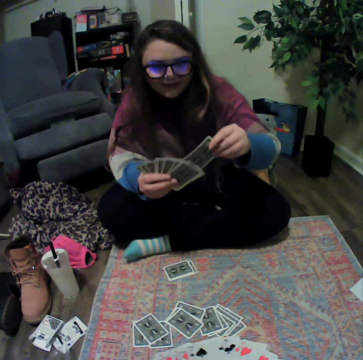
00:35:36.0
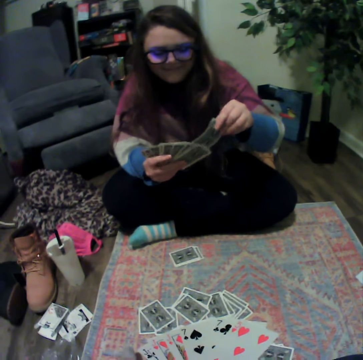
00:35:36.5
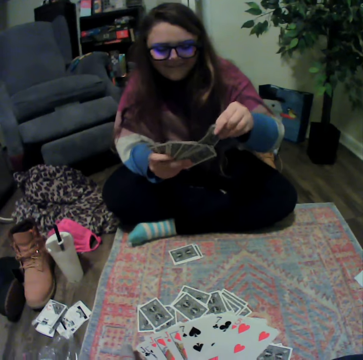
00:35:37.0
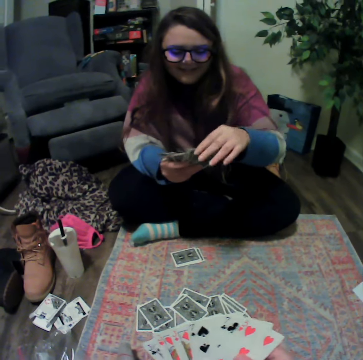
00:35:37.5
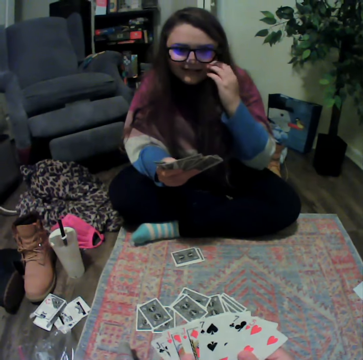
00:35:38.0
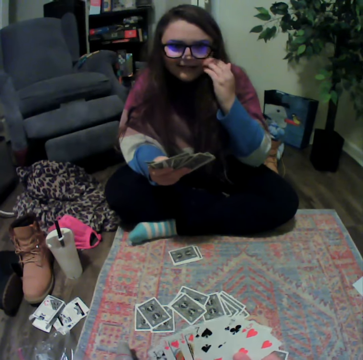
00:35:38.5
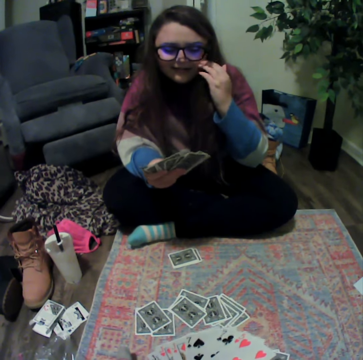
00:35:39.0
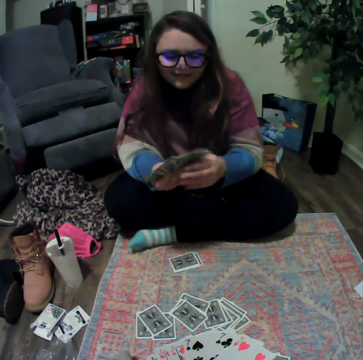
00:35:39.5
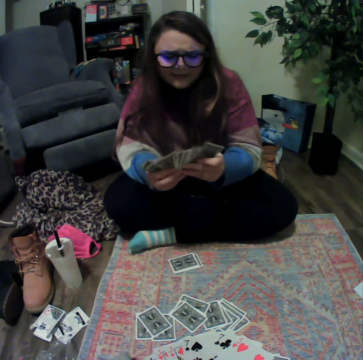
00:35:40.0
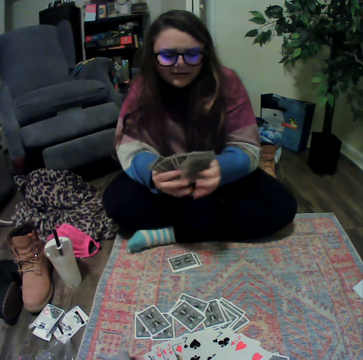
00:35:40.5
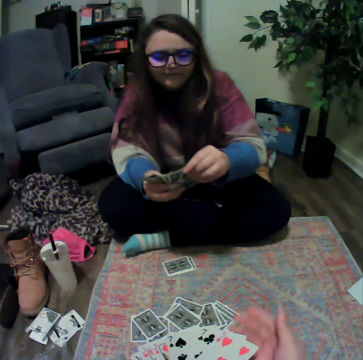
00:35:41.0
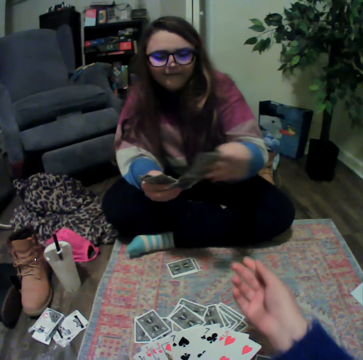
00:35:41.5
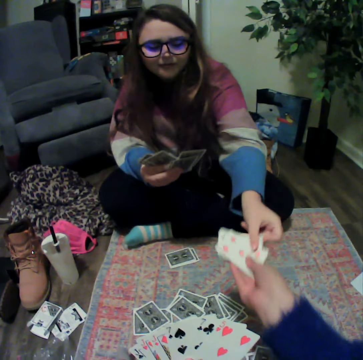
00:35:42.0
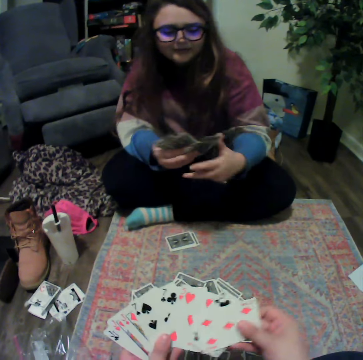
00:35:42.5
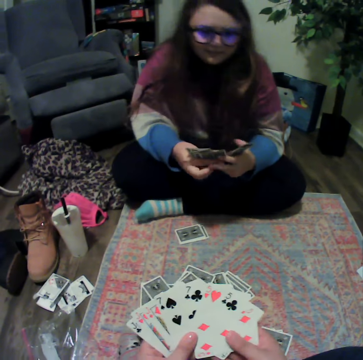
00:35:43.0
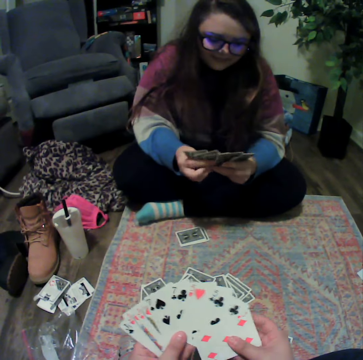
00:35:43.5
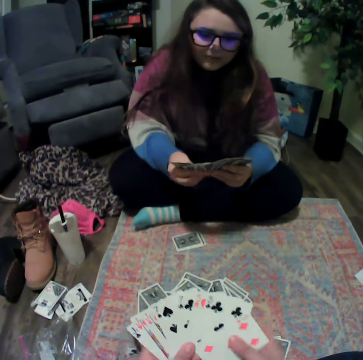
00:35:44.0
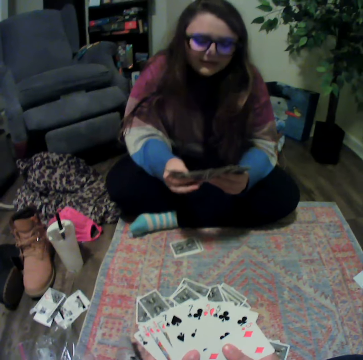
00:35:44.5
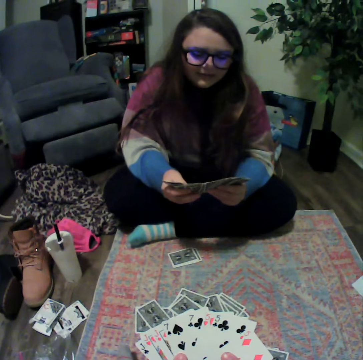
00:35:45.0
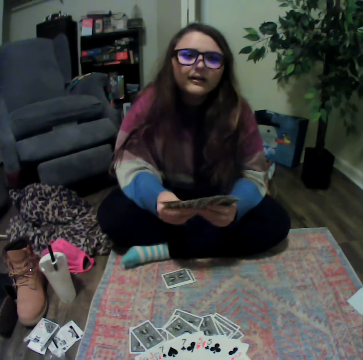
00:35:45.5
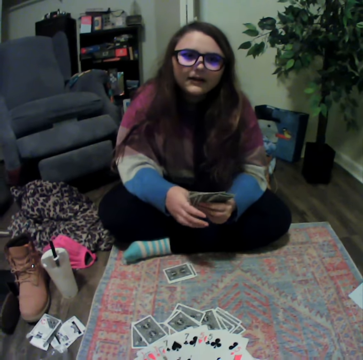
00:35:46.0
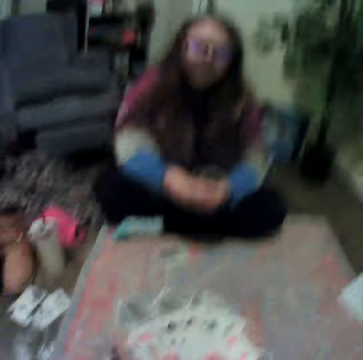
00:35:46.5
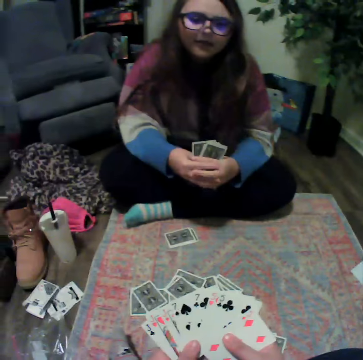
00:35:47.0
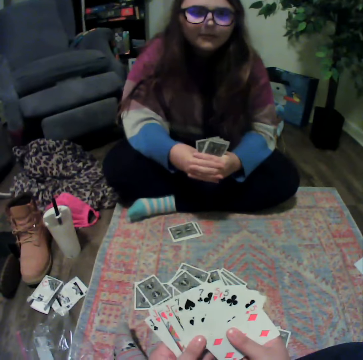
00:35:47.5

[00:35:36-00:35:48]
A lady talks with the camera wearer. The lady lifts her hand and puts her hand down. The lady reshuffles the cards. The lady gives a card to the camera wearer. The lady reshuffles the cards. The lady talks with the camera wearer.

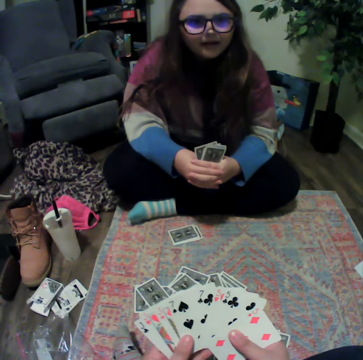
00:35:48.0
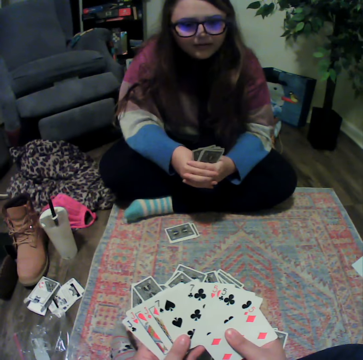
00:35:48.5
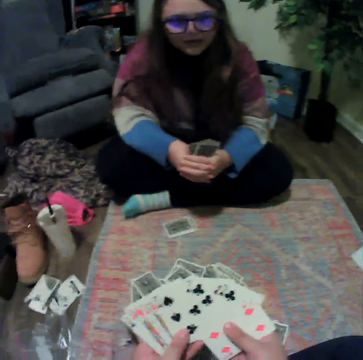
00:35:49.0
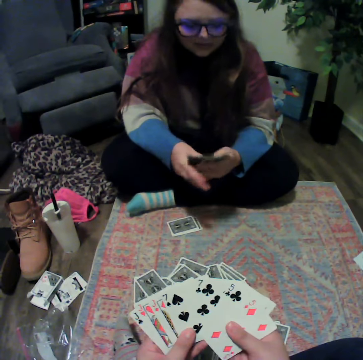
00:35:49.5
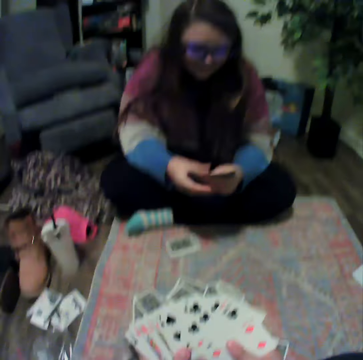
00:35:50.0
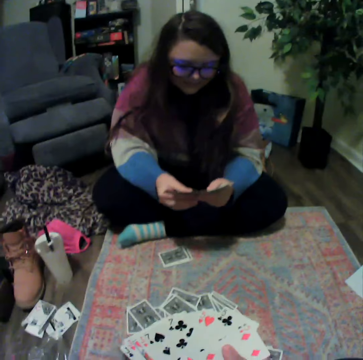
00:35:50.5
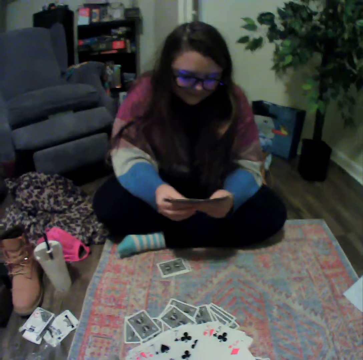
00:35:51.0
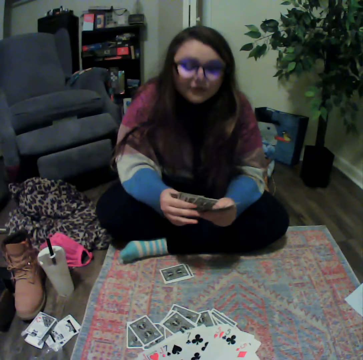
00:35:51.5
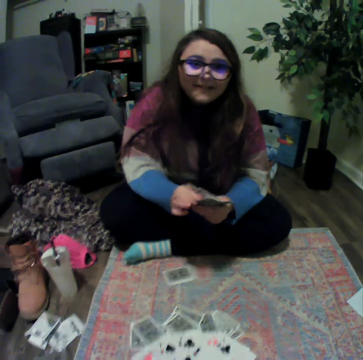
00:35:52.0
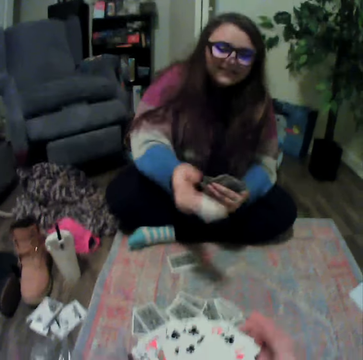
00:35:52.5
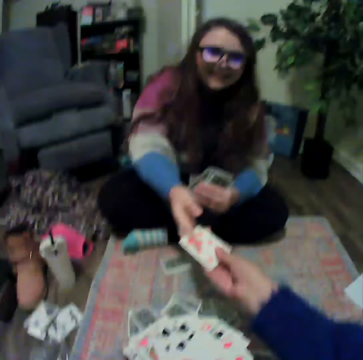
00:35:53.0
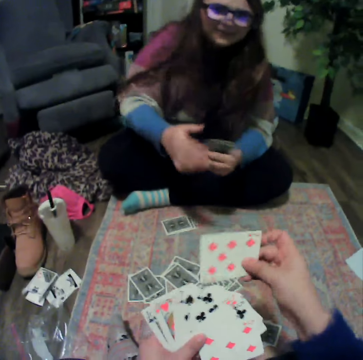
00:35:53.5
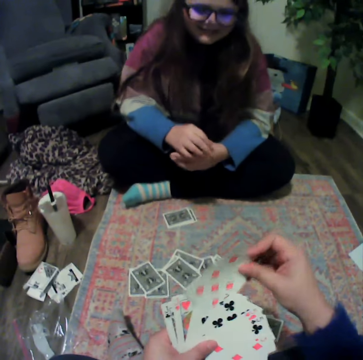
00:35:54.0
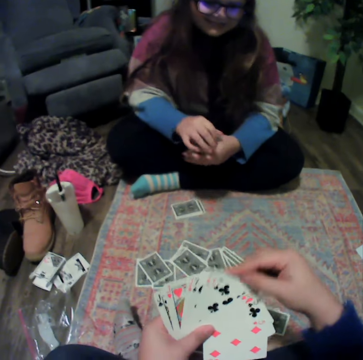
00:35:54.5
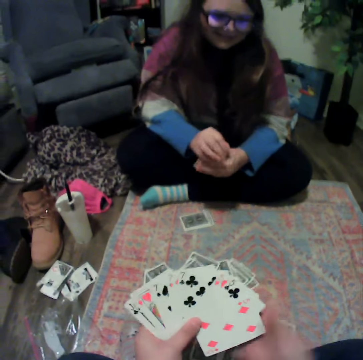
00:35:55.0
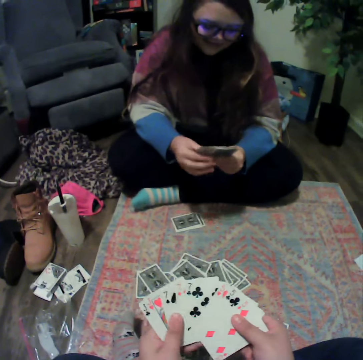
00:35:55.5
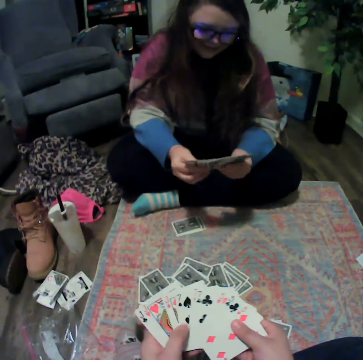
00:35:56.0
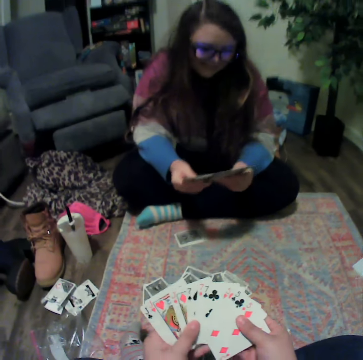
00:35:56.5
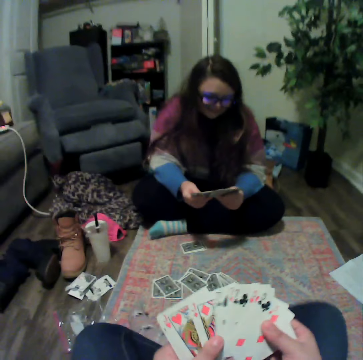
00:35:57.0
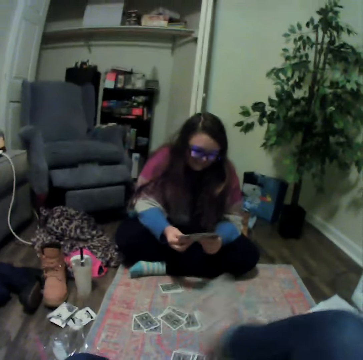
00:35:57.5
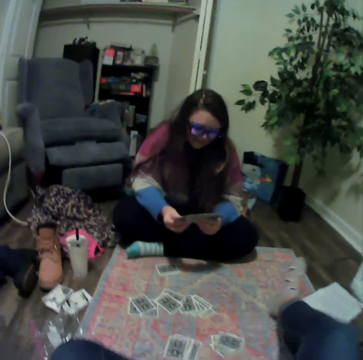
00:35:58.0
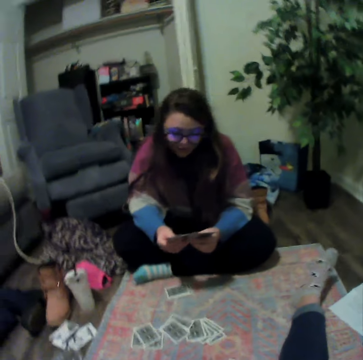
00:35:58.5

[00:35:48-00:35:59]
The camera wearer reshuffles the cards. A lady reshuffles the cards. The lady gives a card to the camera wearer. The lady reshuffles the cards.

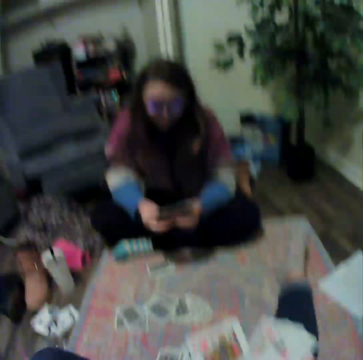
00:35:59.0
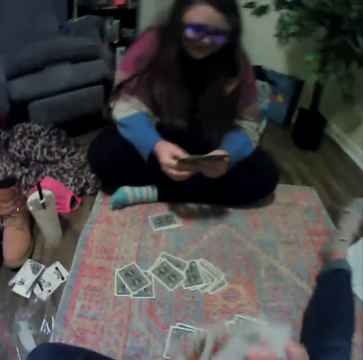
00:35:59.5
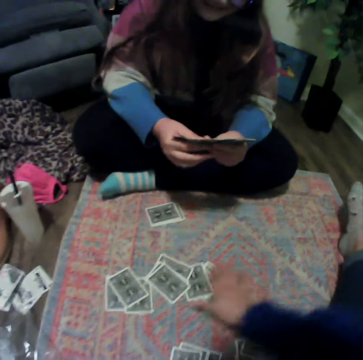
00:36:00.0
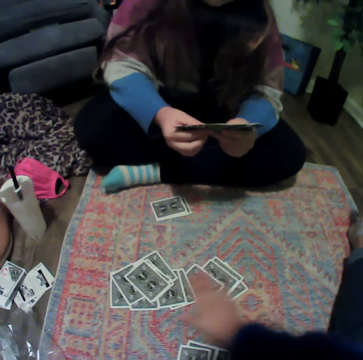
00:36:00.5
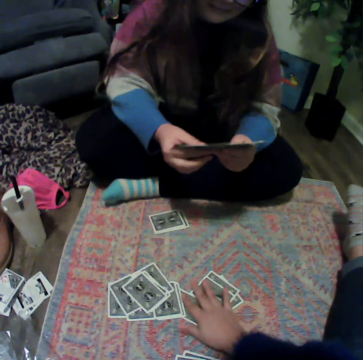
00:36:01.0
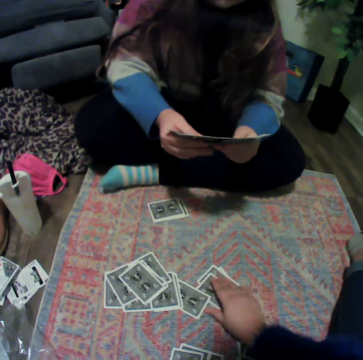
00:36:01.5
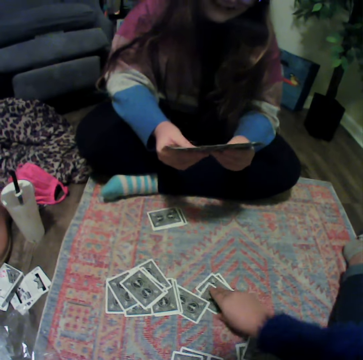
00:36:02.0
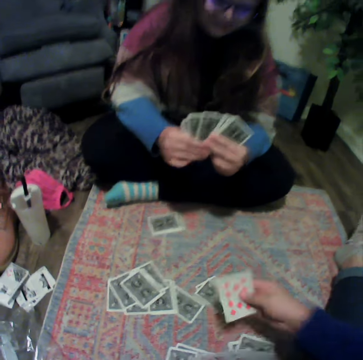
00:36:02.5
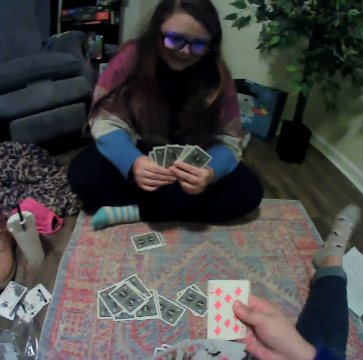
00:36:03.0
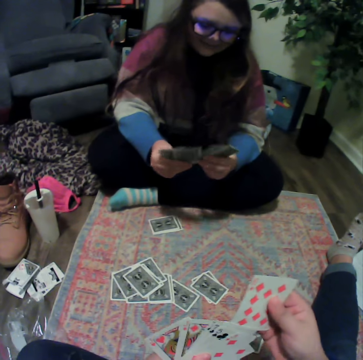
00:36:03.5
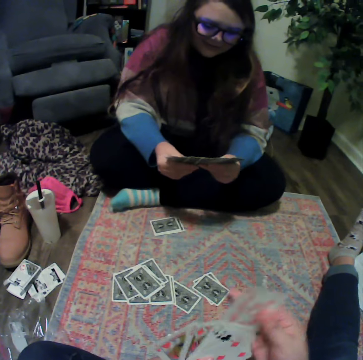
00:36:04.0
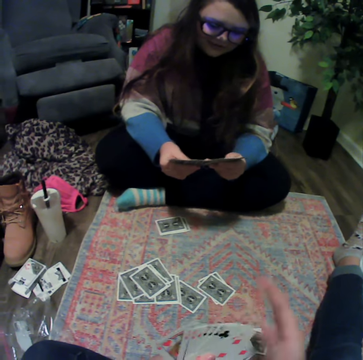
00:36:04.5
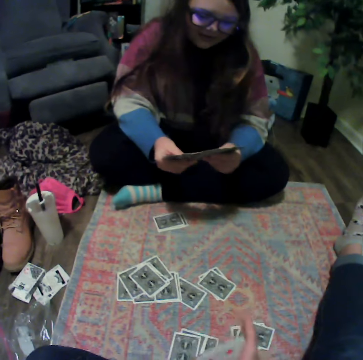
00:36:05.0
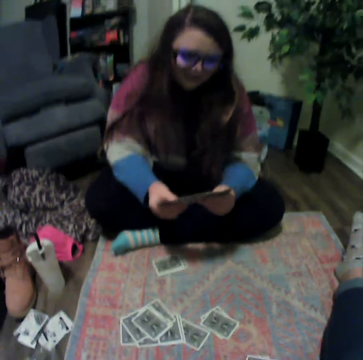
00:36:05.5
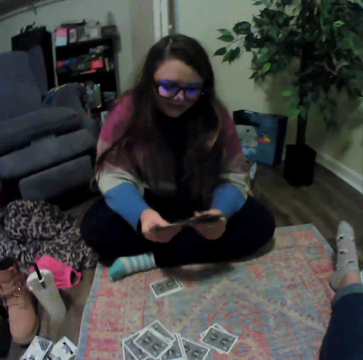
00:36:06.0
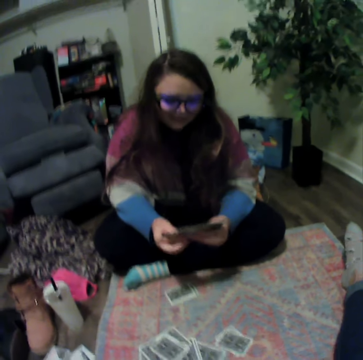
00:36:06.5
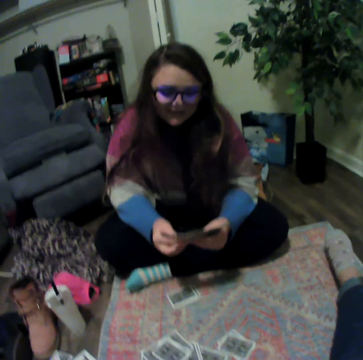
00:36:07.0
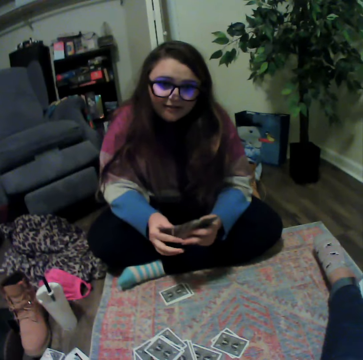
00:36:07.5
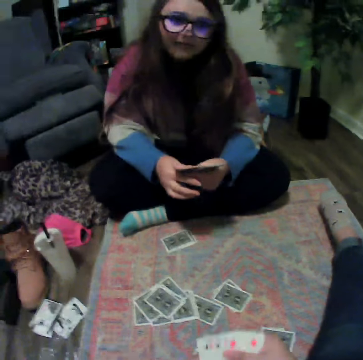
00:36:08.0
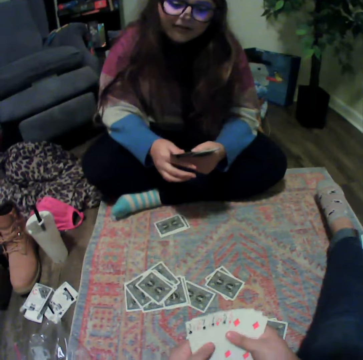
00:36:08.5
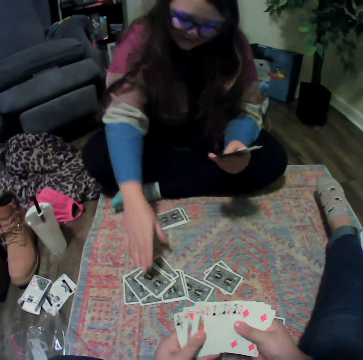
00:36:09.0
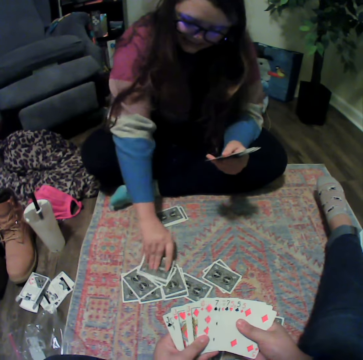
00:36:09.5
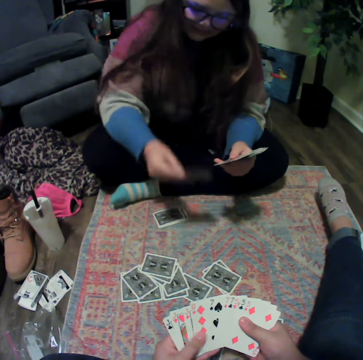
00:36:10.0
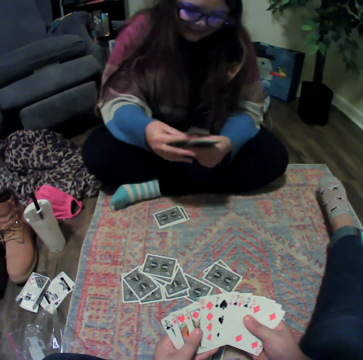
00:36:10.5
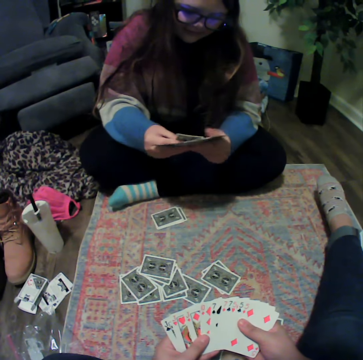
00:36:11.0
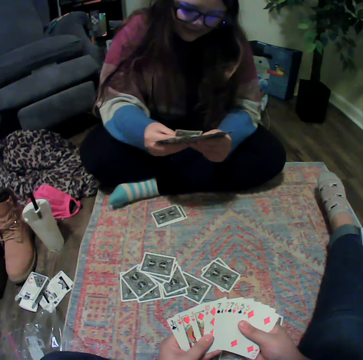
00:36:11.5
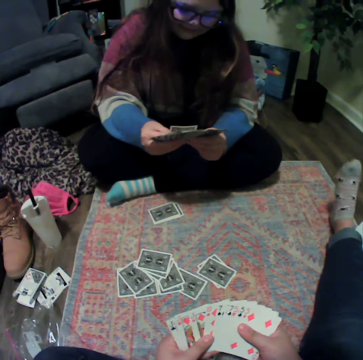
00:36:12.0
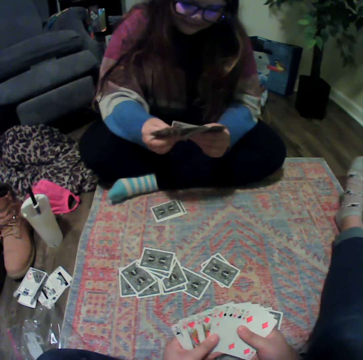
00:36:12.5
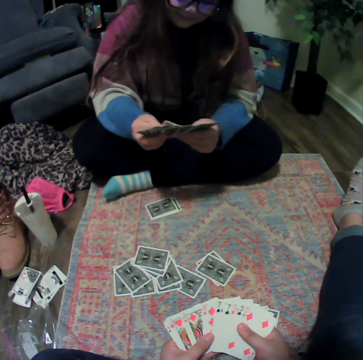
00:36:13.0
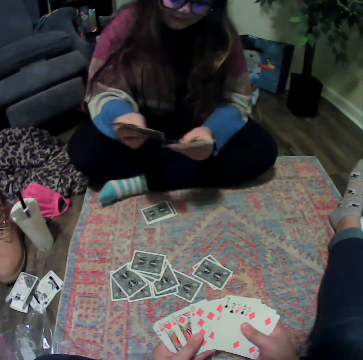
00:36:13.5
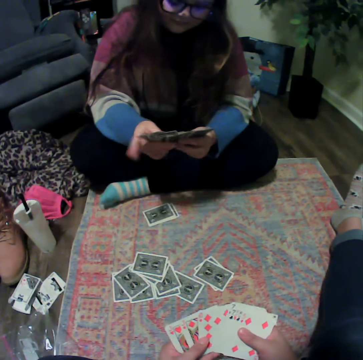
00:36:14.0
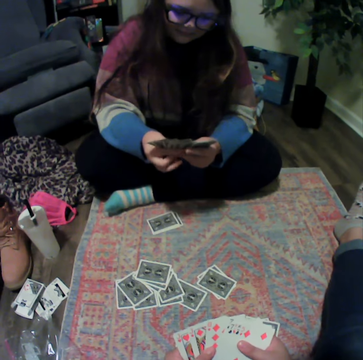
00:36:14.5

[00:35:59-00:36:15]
The camera wearer touches the cards. They pick the card from the mat. A lady reshuffles the cards. The camera wearer talks with the lady. The lady picks a card from the mat. The camera wearer reshuffles the cards. The lady reshuffles the cards.
